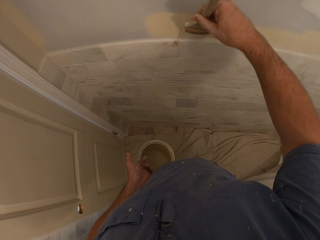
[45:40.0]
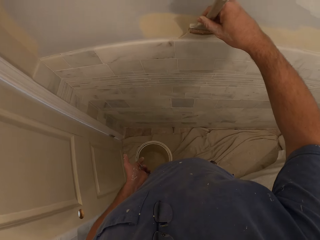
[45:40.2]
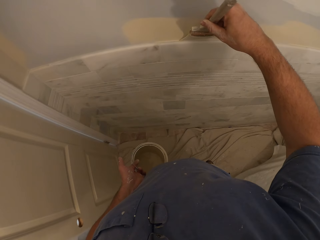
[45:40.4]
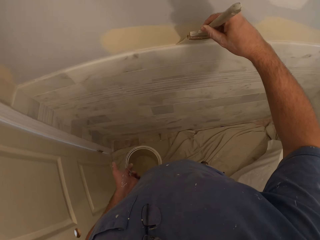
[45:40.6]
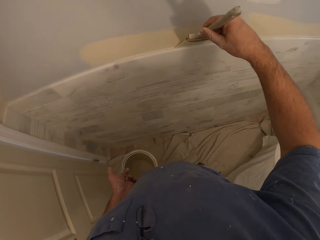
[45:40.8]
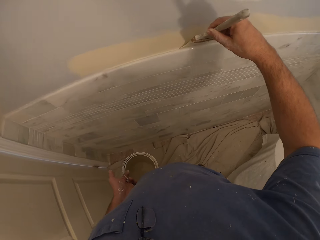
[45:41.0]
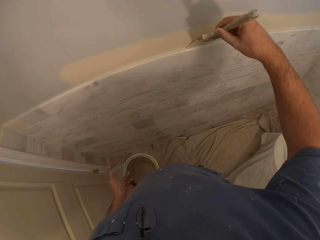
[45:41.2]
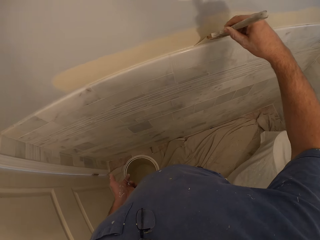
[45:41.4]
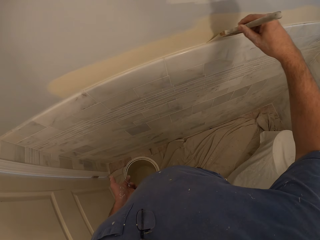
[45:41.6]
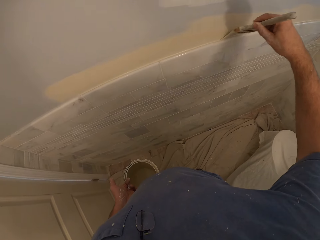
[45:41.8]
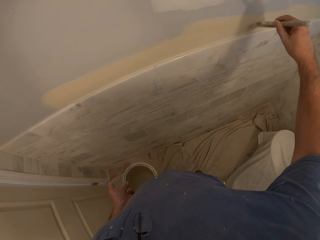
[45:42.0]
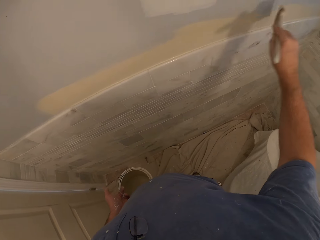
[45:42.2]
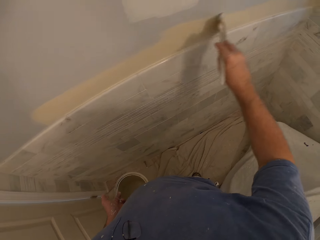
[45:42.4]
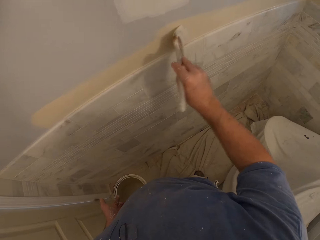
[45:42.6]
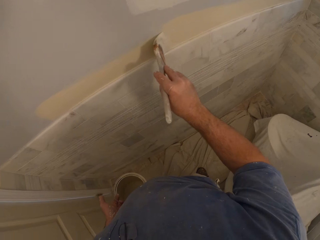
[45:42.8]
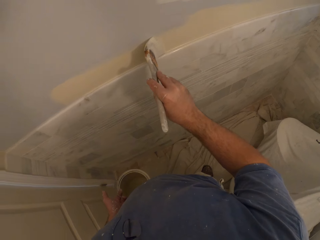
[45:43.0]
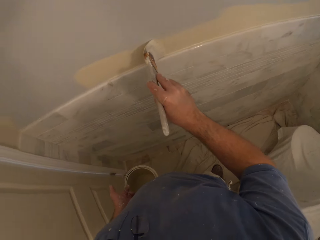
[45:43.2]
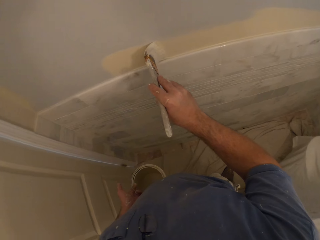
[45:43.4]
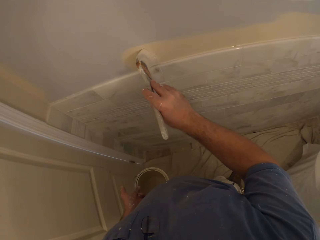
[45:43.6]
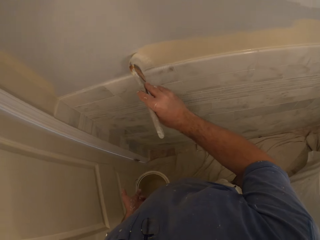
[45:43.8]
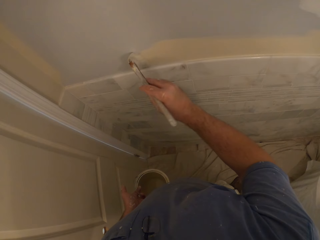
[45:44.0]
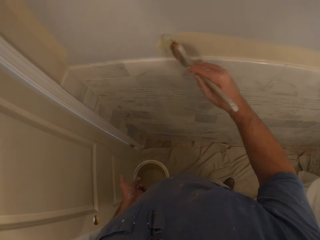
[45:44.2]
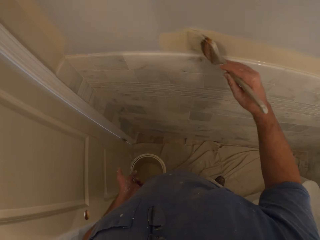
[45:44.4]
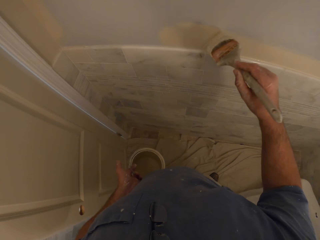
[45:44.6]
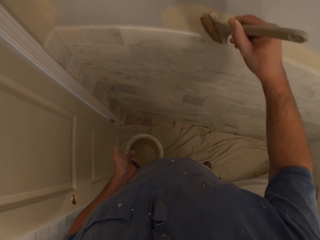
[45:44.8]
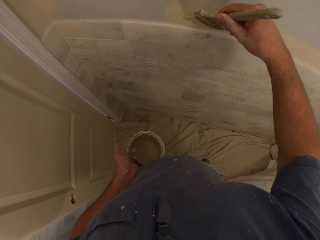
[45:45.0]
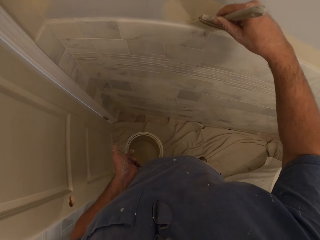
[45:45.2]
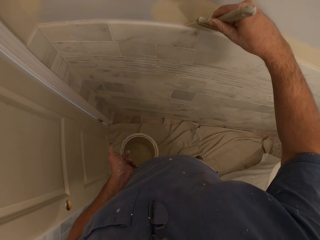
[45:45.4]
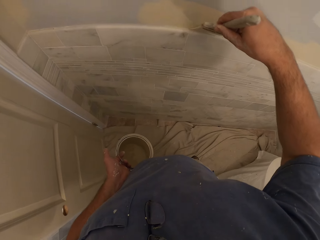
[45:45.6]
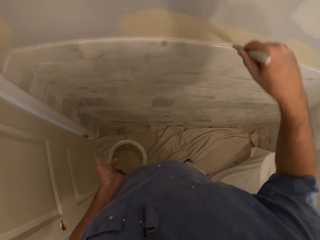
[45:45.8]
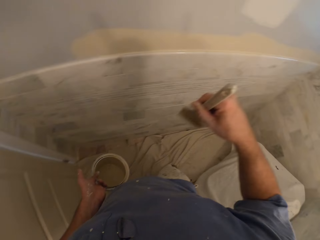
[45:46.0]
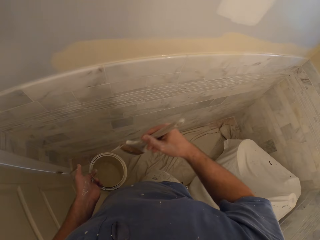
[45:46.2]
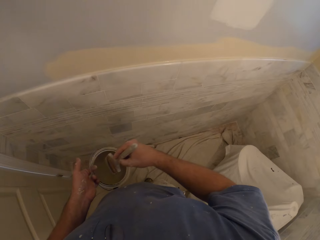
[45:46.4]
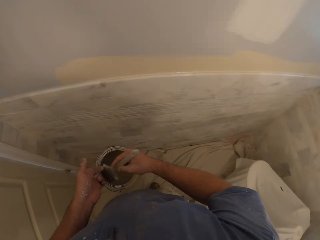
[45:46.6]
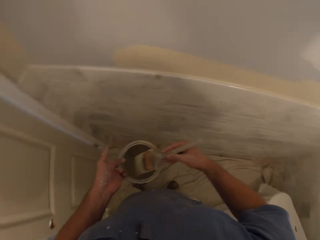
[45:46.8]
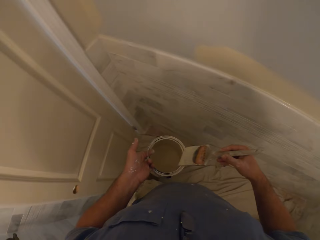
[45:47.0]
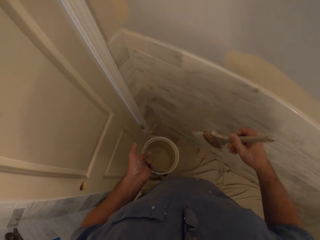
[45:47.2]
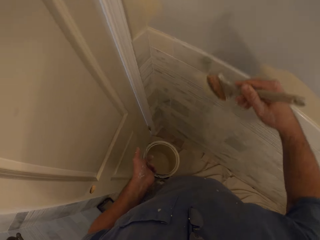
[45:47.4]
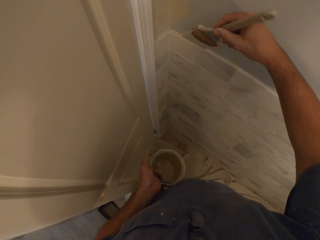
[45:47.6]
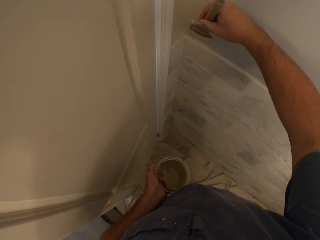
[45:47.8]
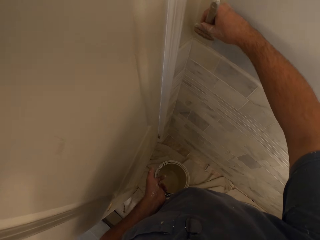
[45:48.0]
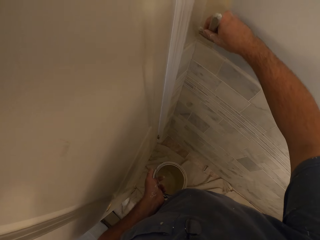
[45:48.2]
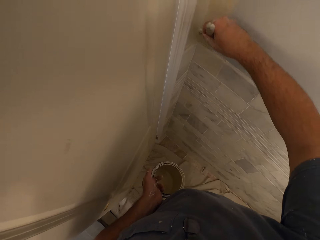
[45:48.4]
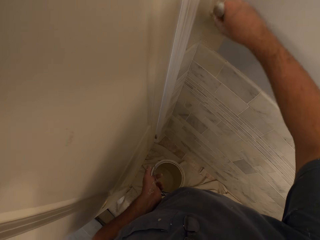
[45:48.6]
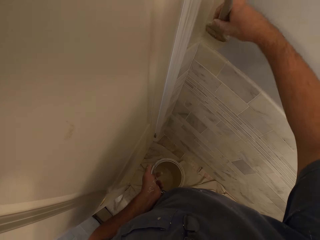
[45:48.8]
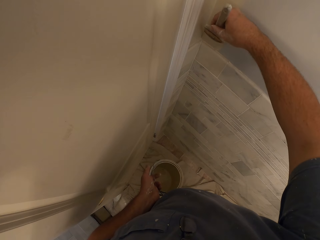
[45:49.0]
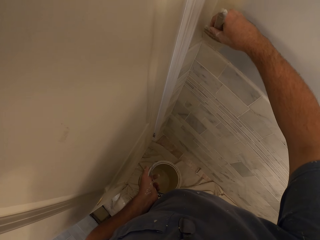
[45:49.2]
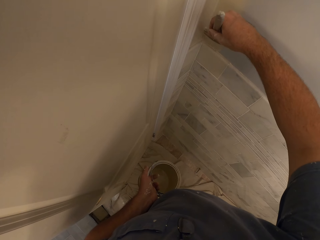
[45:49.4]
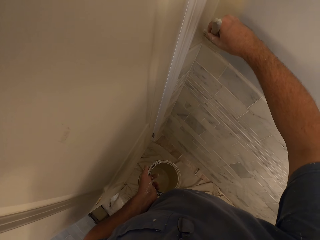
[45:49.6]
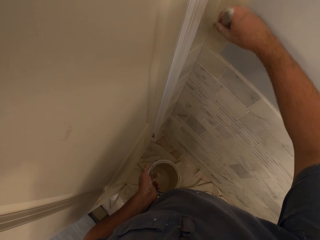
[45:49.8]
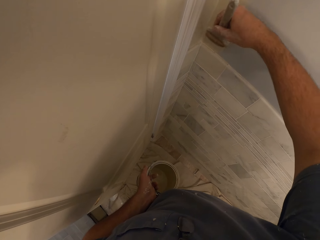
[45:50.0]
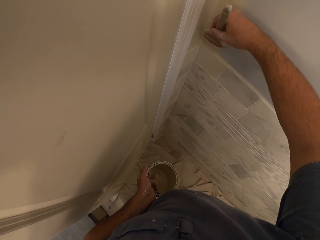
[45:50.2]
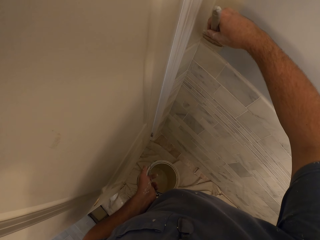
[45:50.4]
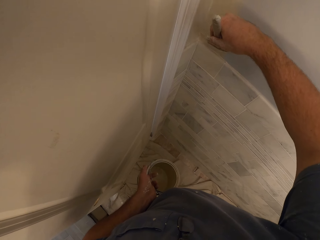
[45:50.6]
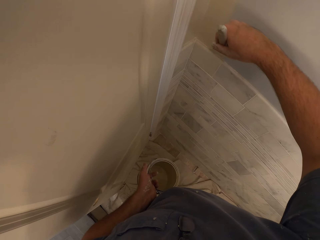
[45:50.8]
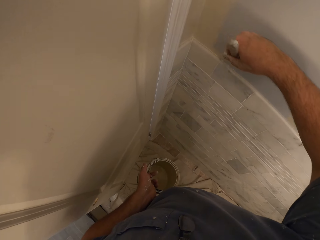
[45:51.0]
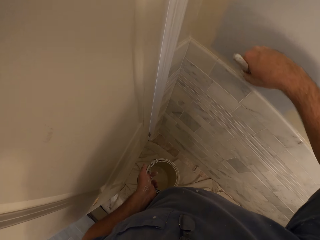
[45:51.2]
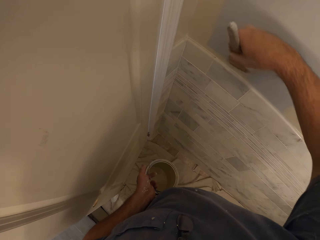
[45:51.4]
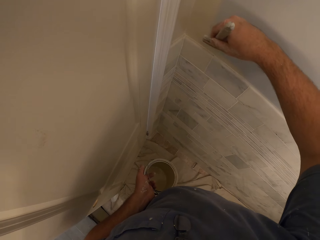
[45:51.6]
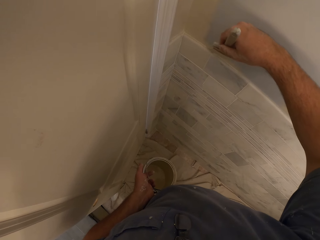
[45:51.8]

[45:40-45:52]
The camera wearer turns the paint brush. They paint the wall. They remove the paint brush from the wall. They insert the paint brush into the paint container. They remove the paint brush from the paint container. They paint the wall with the paint brush.

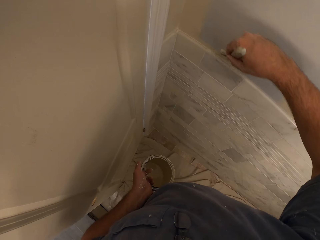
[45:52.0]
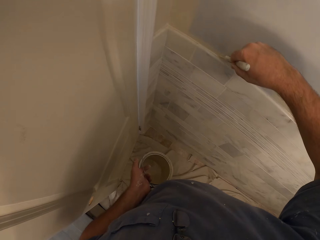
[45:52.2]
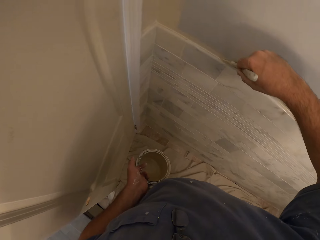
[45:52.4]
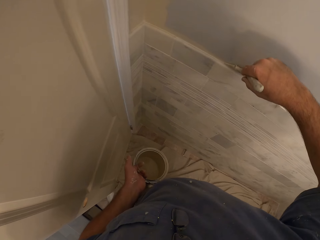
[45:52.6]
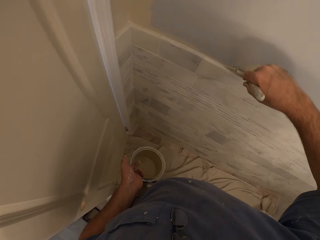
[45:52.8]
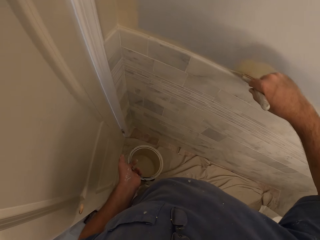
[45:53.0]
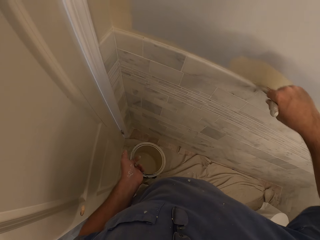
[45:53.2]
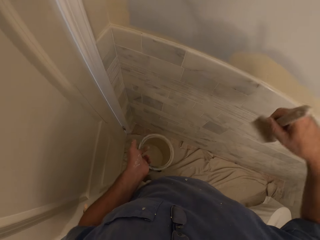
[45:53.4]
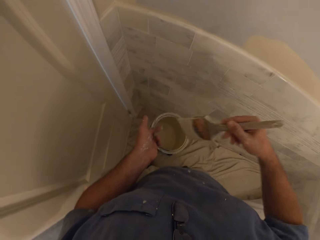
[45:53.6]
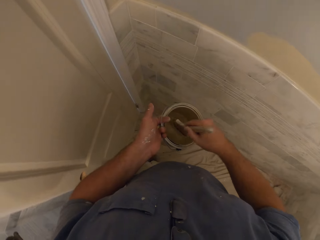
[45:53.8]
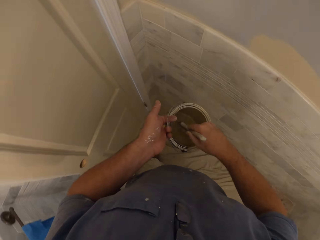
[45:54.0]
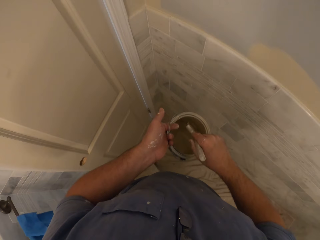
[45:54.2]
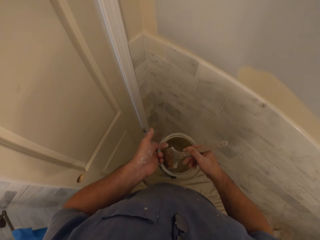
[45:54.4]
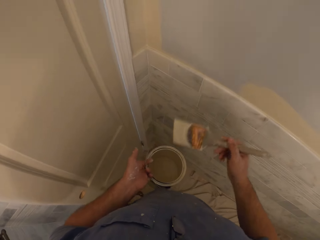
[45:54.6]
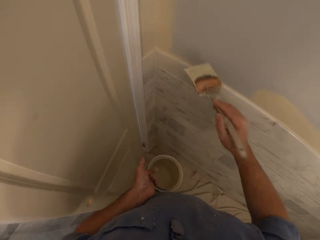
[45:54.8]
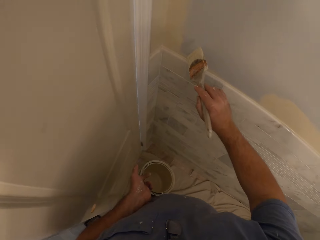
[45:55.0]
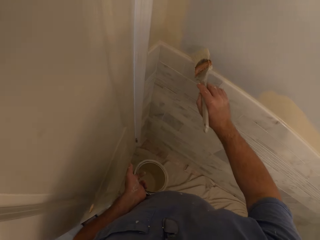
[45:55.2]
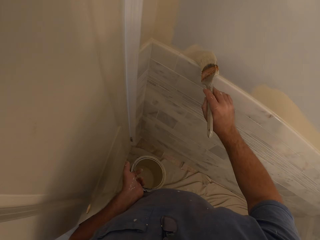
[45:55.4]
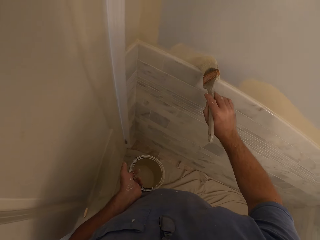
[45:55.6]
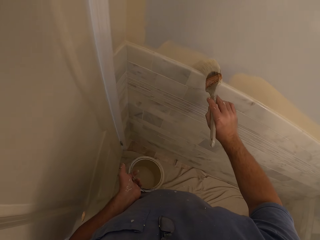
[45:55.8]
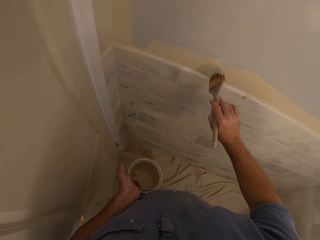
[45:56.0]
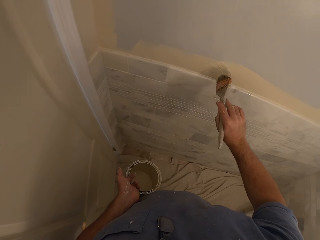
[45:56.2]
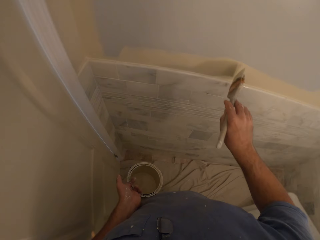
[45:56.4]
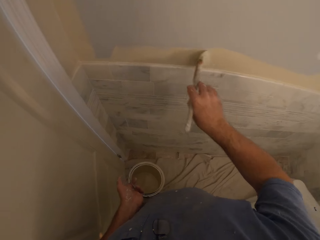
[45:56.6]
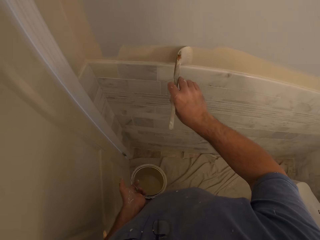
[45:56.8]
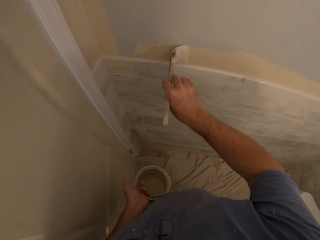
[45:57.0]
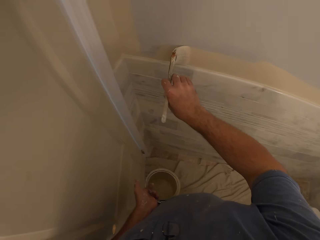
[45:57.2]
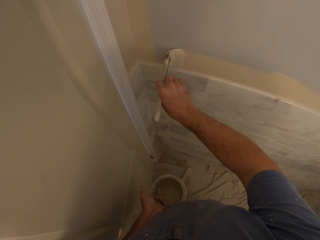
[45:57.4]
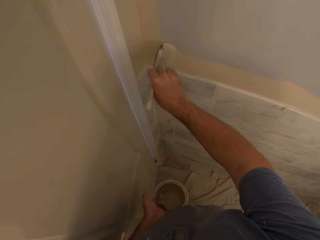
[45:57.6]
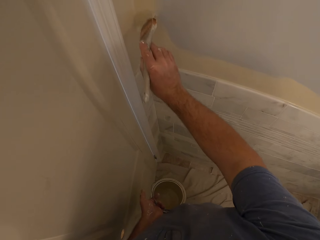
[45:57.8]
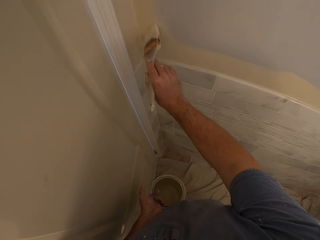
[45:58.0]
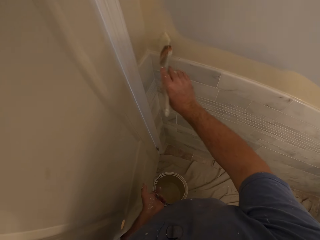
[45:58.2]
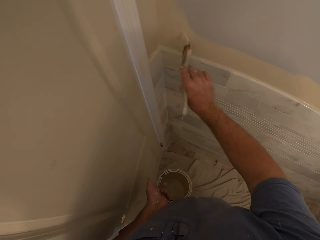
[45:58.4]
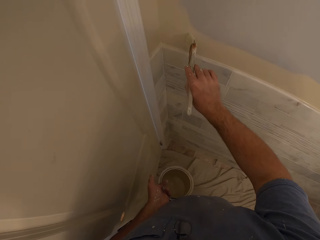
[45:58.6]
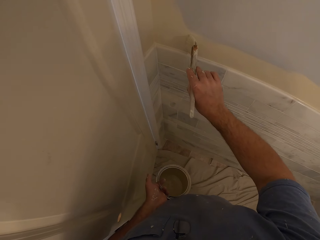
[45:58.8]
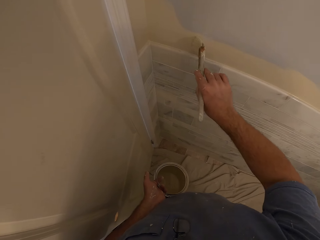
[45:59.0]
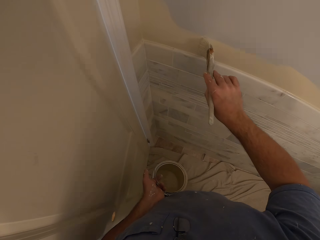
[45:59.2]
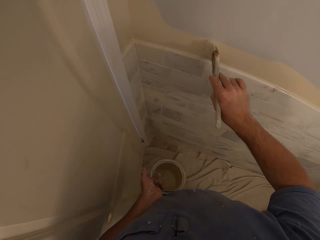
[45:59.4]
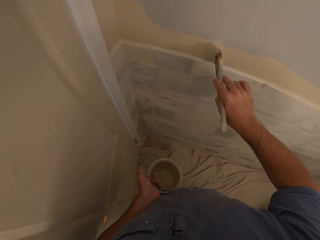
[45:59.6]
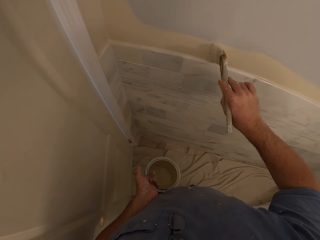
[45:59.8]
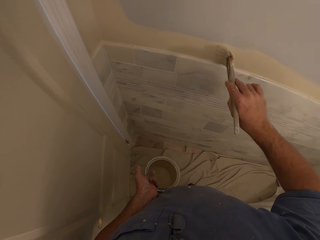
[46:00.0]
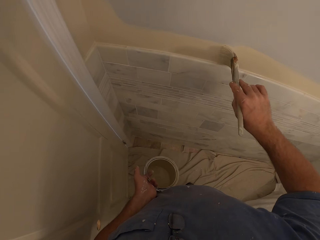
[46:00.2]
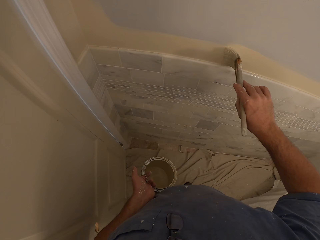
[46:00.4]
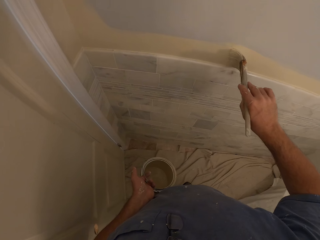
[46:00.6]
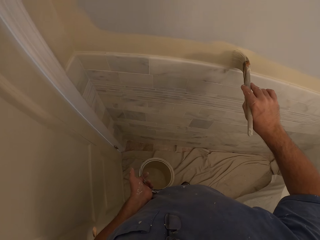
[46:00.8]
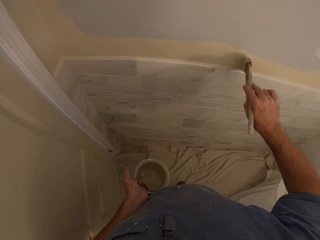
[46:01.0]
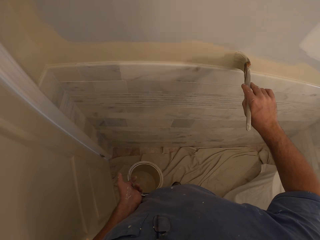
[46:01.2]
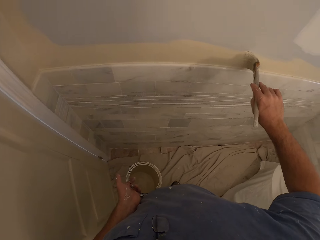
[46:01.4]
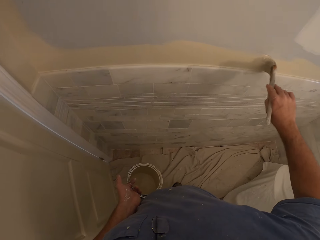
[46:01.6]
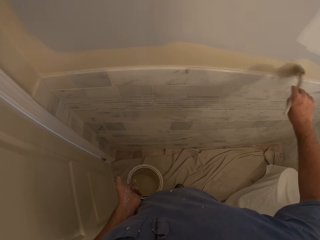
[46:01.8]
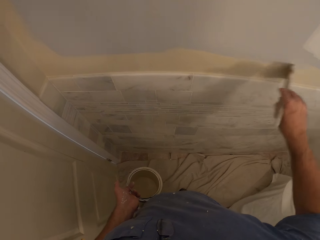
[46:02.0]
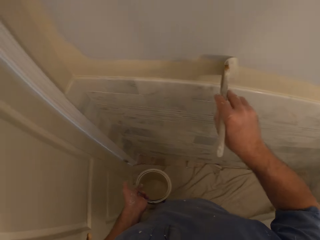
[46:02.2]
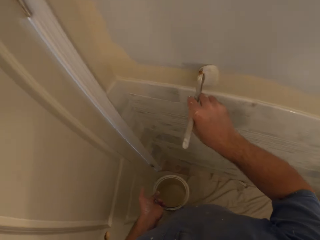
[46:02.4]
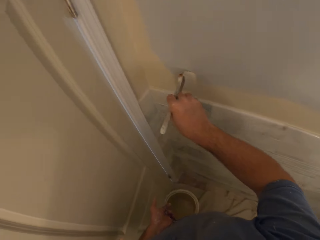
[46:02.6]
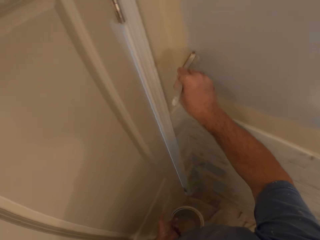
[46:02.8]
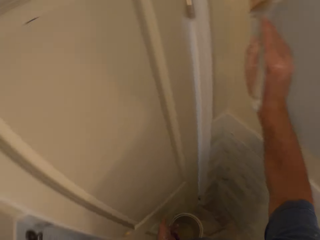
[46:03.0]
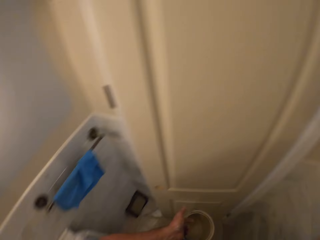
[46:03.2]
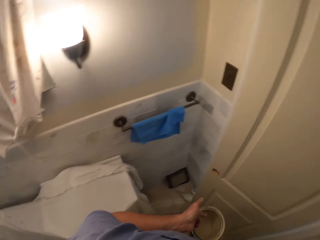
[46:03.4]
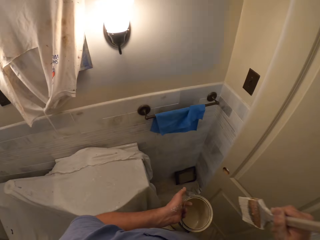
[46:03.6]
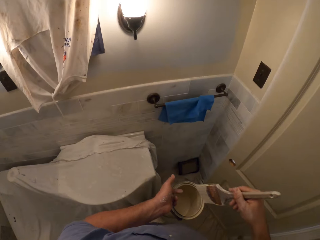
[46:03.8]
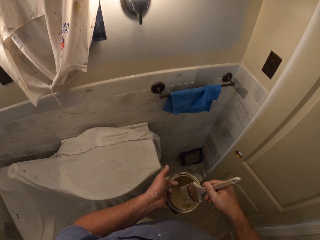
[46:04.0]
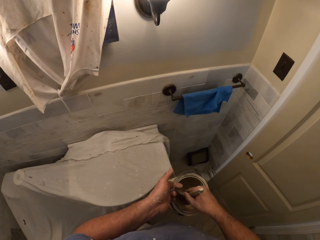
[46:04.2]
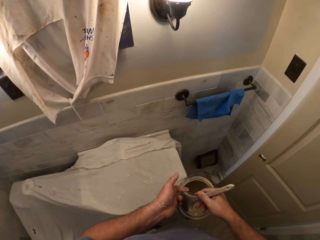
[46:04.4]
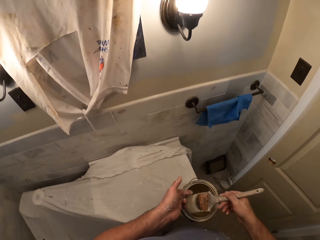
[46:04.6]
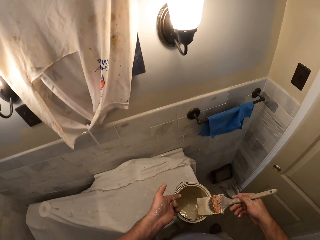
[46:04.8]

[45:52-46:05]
The camera wearer removes the paint brush from the wall. They insert the paint brush into the paint container. They remove the paint brush from the paint container. They paint the wall with the paint brush. They turn to the other wall. They insert the paint brush into the paint container.
